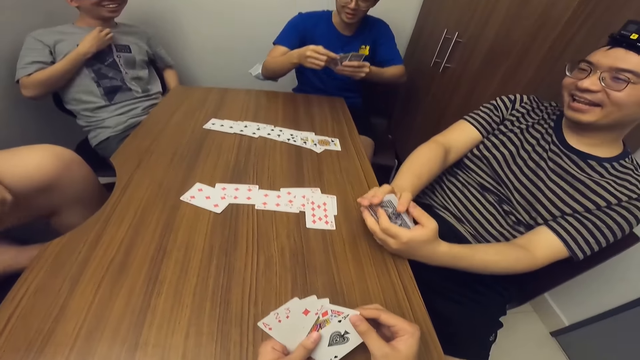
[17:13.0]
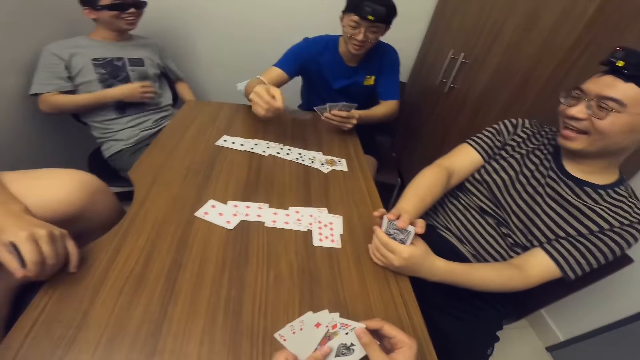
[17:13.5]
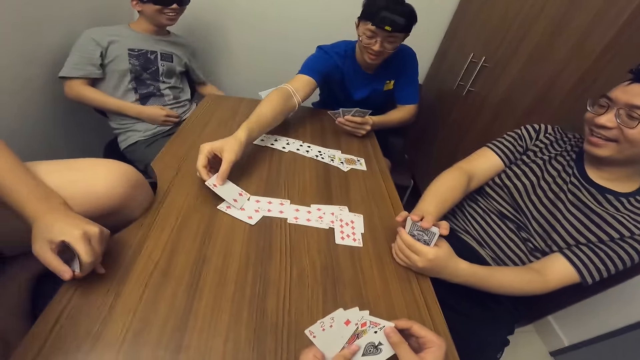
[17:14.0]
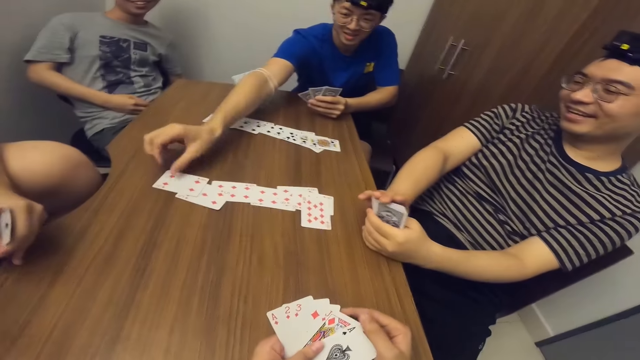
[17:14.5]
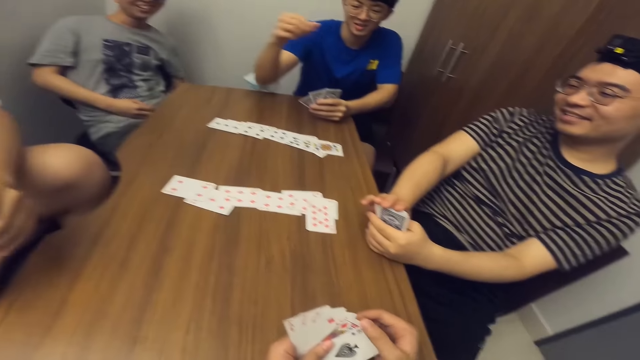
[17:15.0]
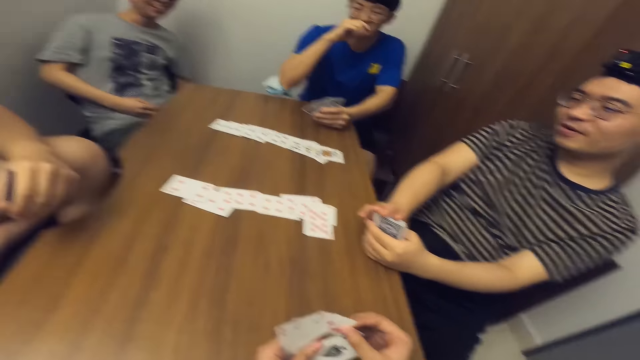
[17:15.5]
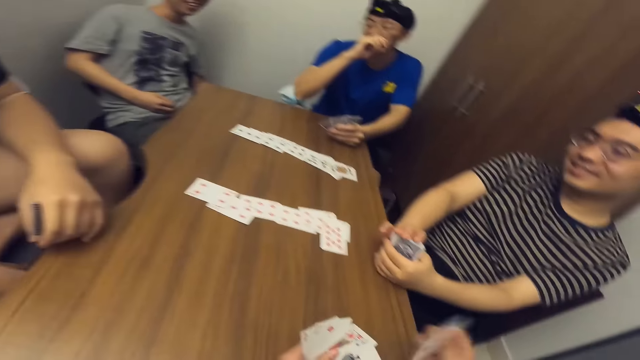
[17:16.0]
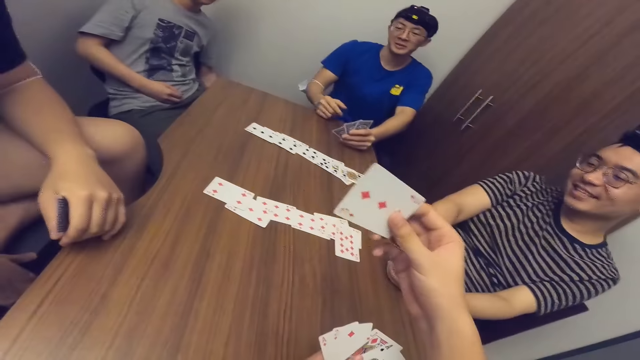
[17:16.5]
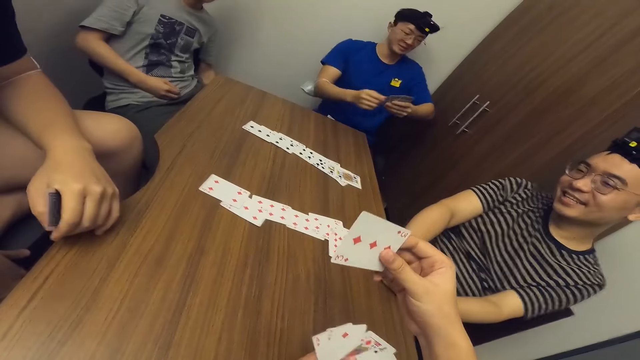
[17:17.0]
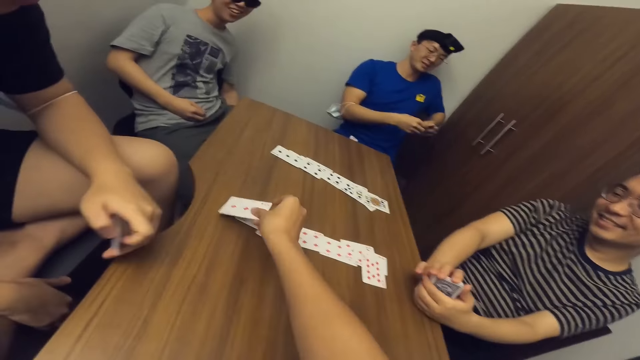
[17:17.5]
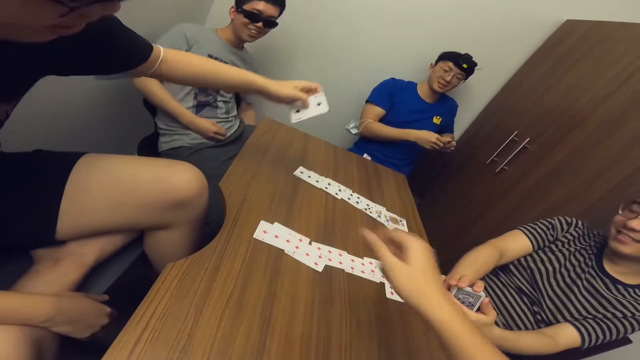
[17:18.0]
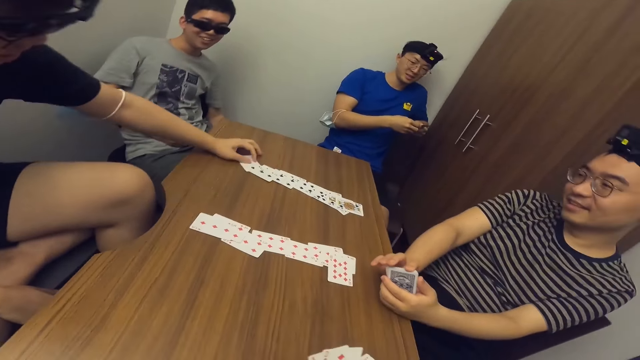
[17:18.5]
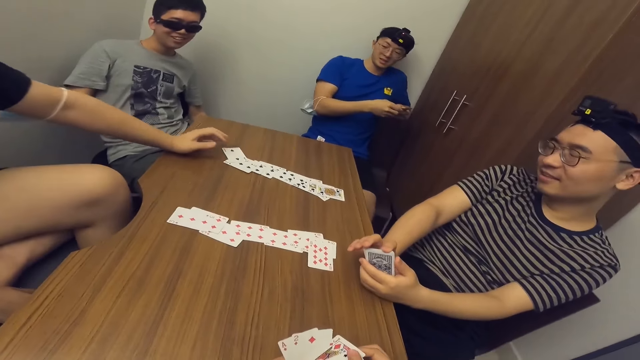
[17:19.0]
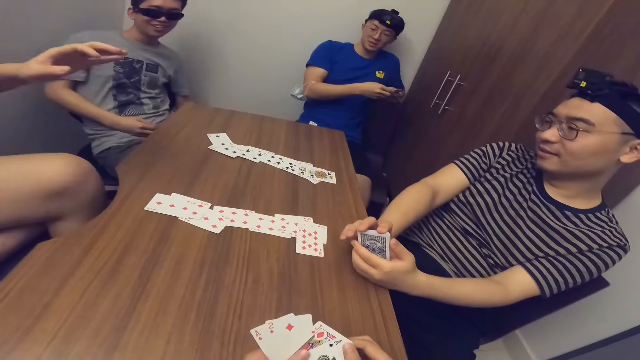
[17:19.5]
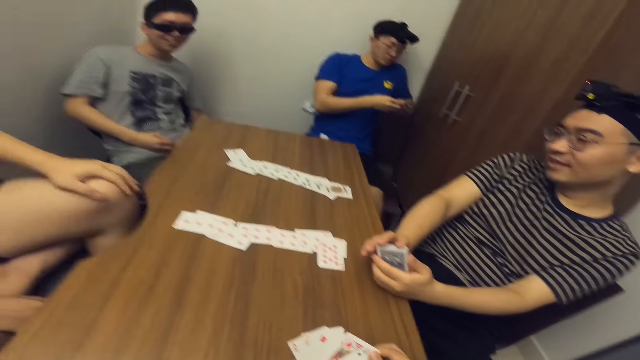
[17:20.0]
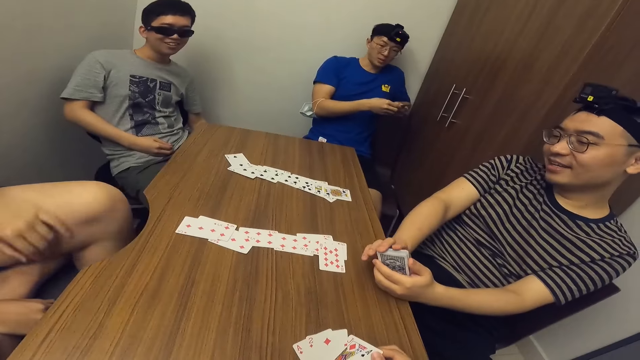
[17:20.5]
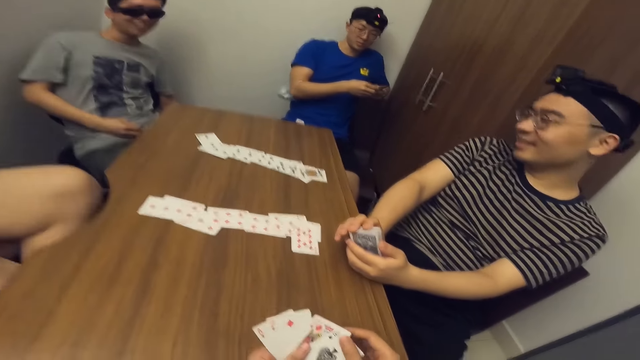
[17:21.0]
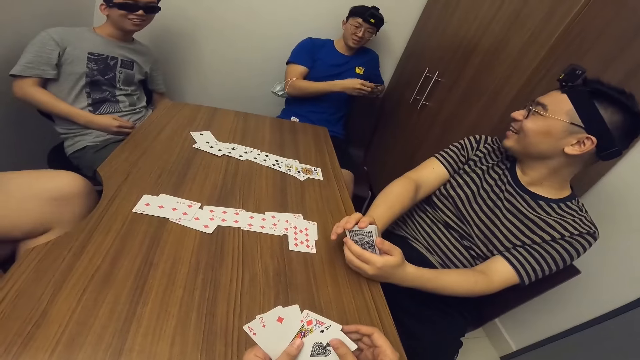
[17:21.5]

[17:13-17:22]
A man places a card on the table with his right hand. The camera wearer places a card on the table with his right hand. Another man places a card on the table with his right hand.

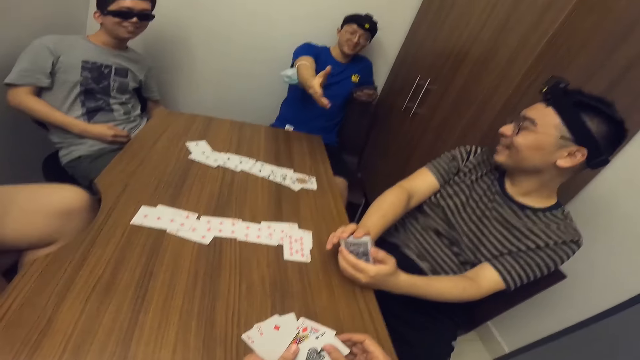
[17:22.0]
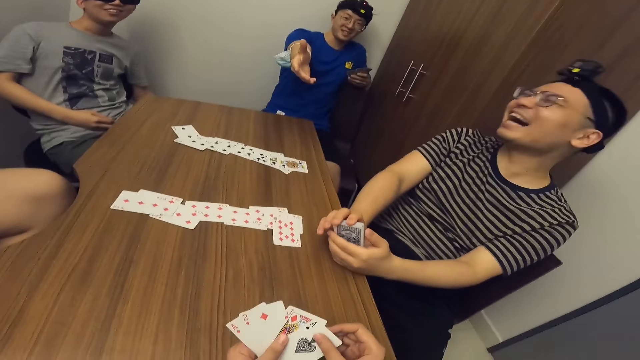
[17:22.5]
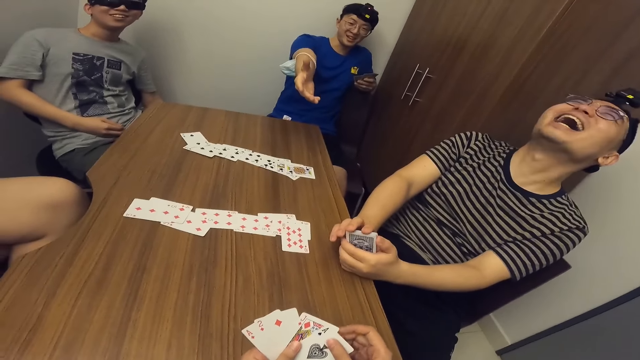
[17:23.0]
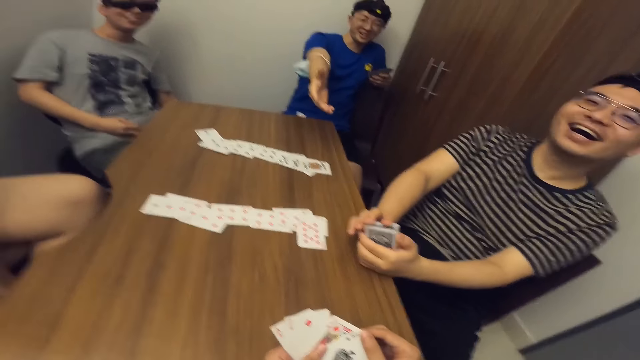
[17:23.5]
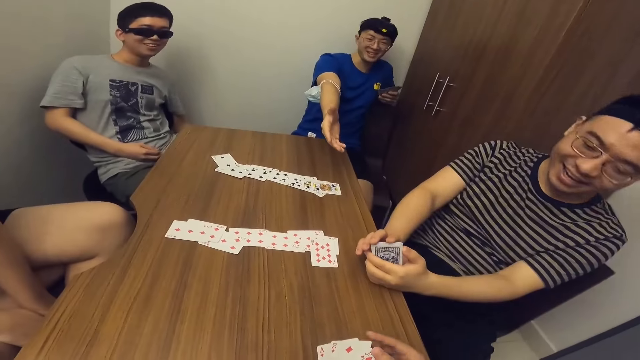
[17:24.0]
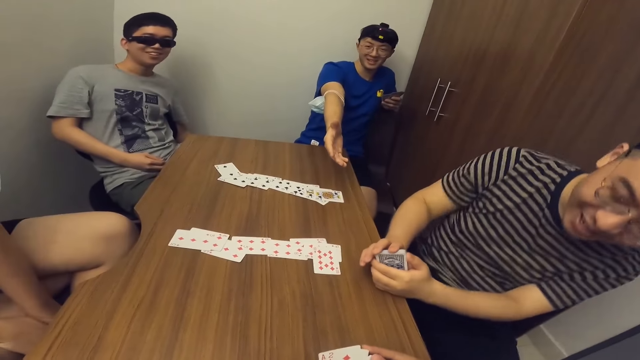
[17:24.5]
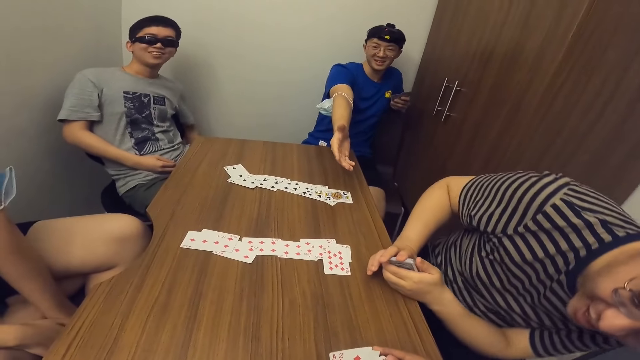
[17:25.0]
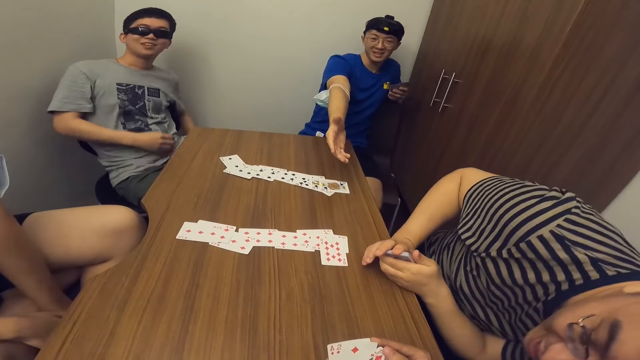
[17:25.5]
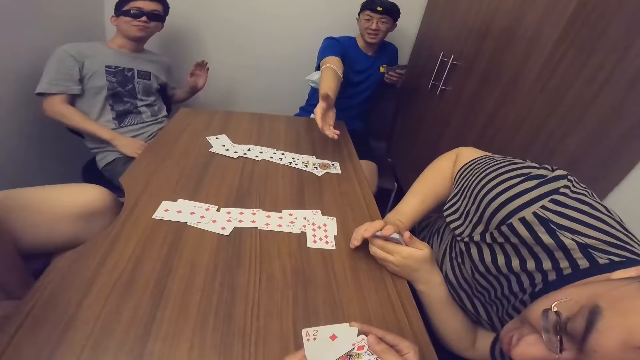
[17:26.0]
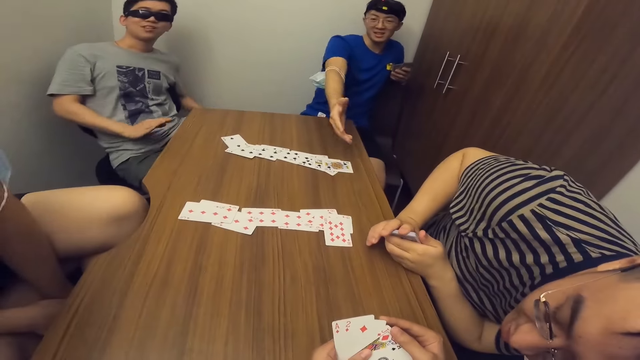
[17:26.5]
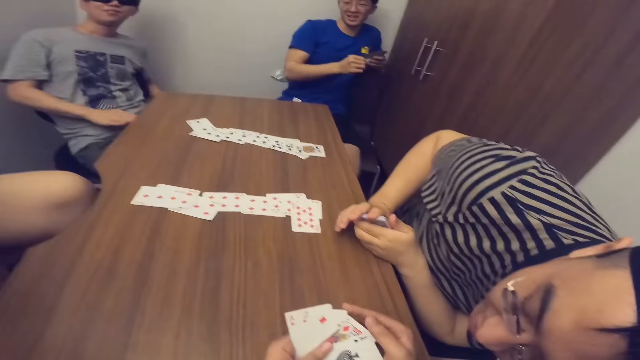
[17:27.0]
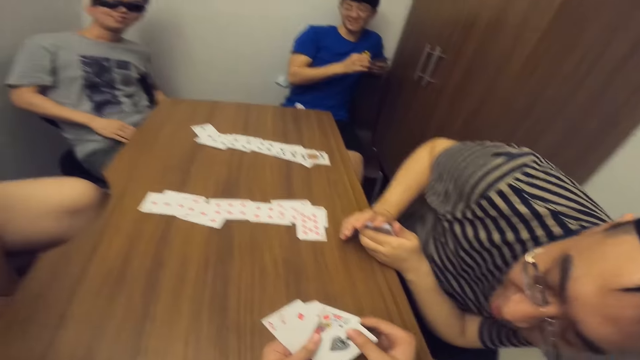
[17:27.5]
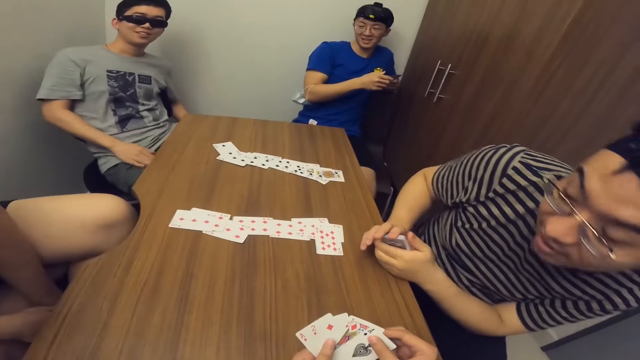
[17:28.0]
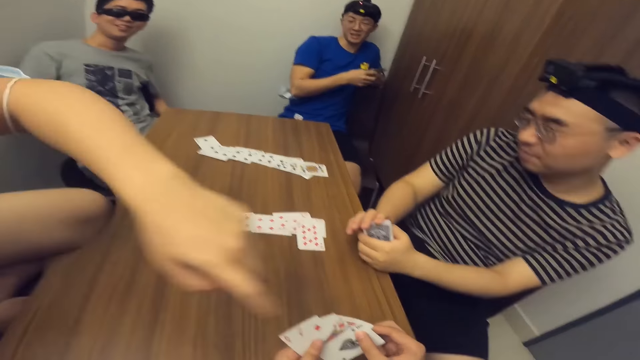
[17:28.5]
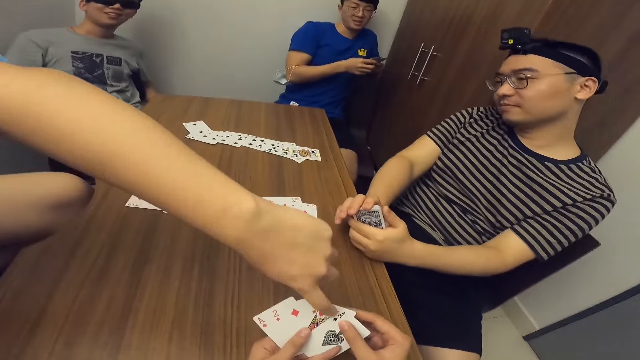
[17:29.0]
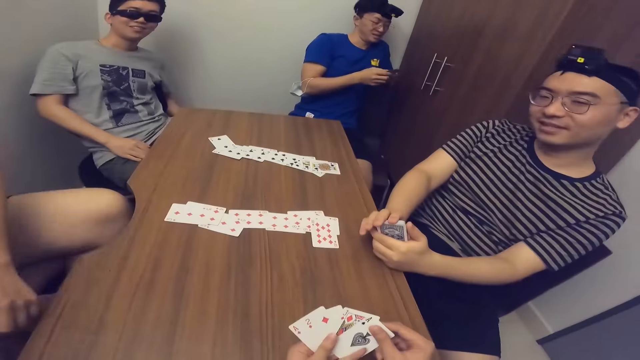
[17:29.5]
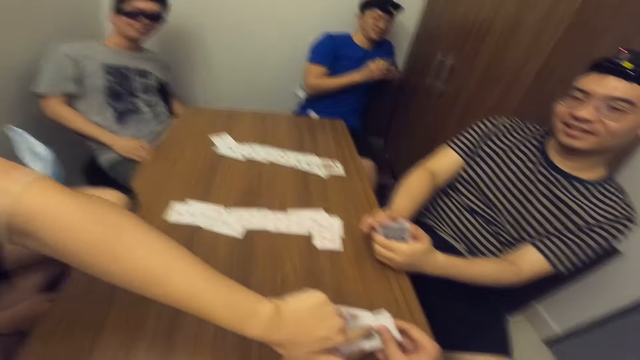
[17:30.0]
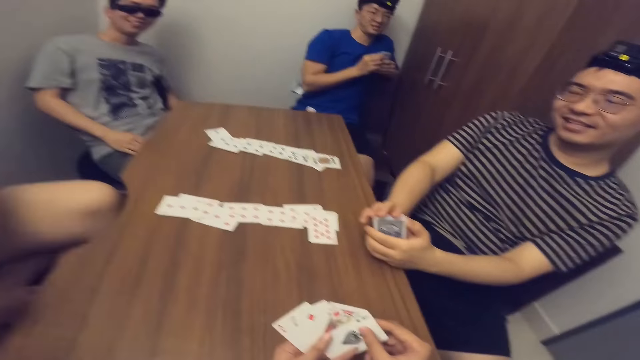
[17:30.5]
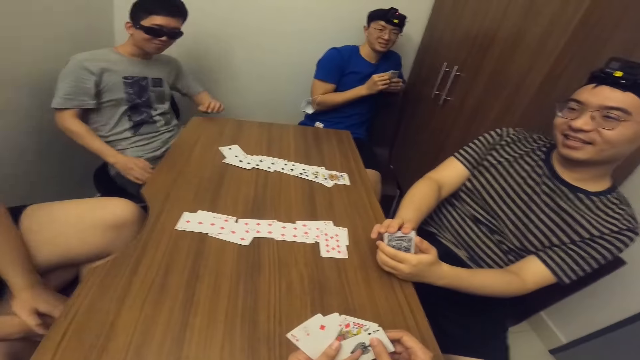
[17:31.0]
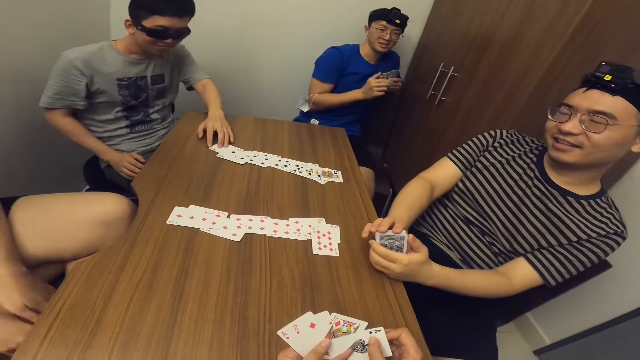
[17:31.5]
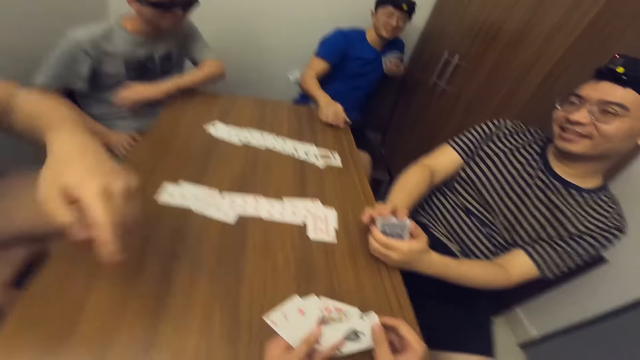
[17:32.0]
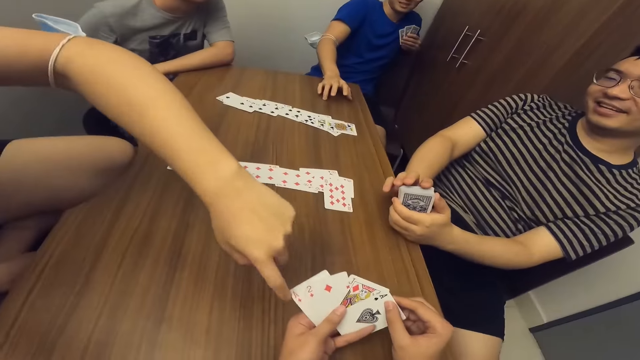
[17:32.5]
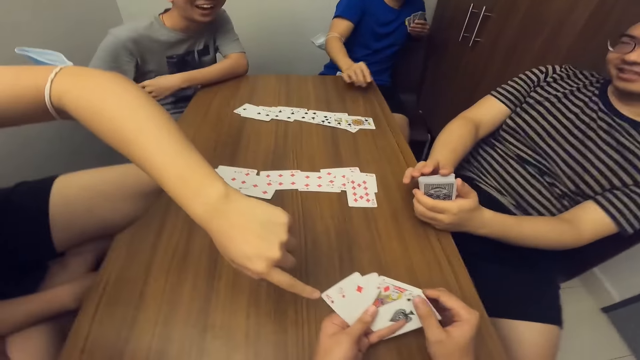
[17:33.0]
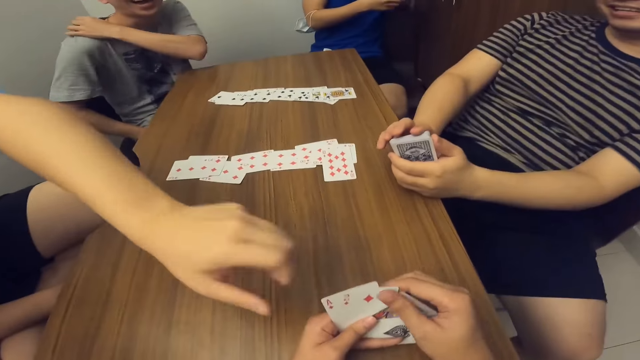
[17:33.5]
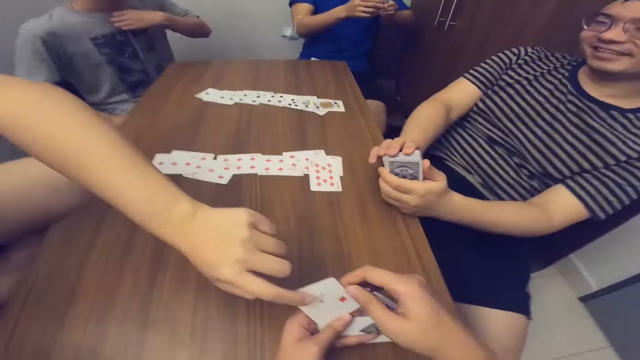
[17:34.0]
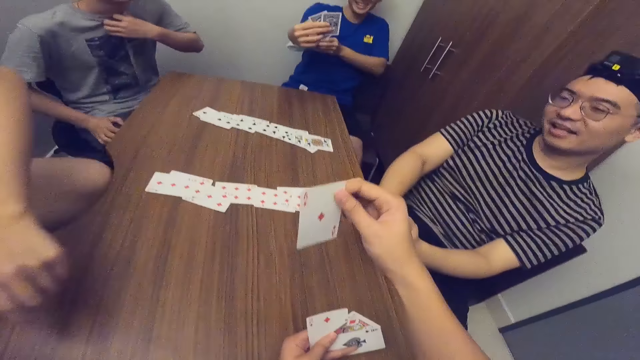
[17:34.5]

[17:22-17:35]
A man stretches his hand. Another man laughs and bends down. A third man taps his lap. A fourth man puts hands on the cards of the camera wearer. The fourth man points his left hand to the cards in the camera wearer's hands. The third man puts hands on the table. The first man puts hands on the table. The fourth man puts hands on the cards of the camera wearer.
